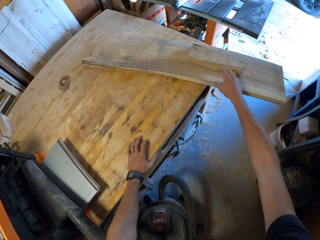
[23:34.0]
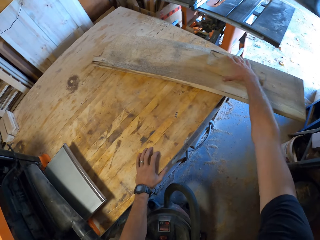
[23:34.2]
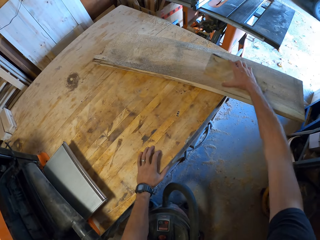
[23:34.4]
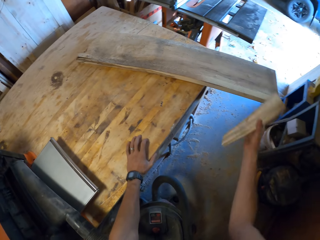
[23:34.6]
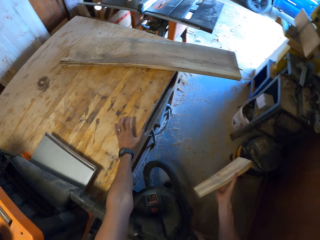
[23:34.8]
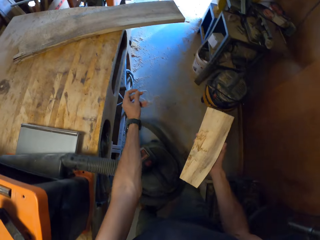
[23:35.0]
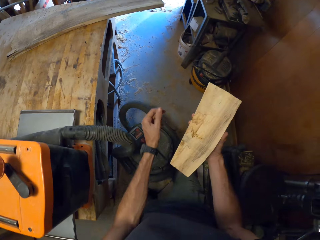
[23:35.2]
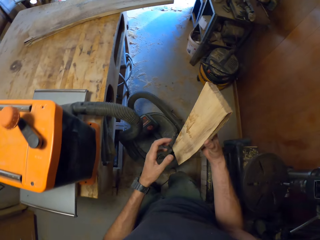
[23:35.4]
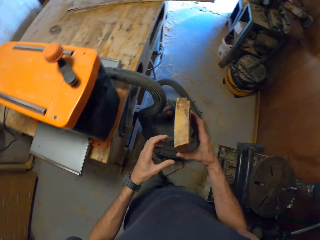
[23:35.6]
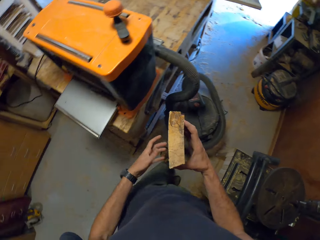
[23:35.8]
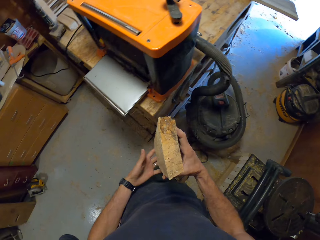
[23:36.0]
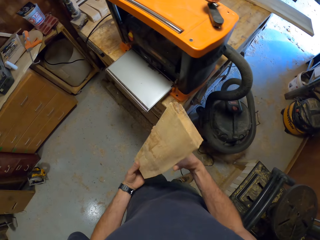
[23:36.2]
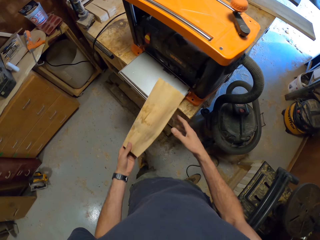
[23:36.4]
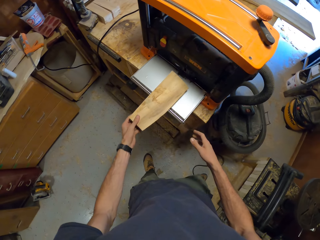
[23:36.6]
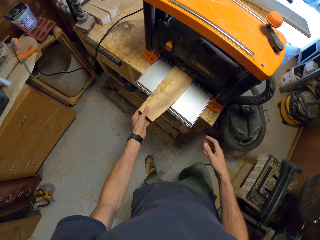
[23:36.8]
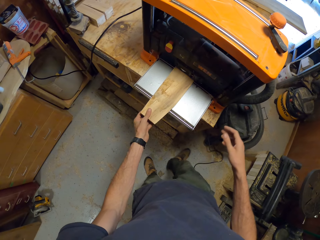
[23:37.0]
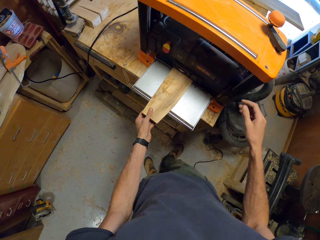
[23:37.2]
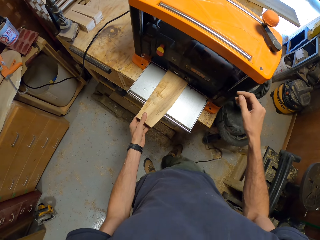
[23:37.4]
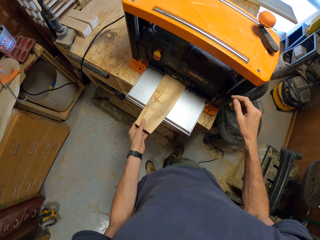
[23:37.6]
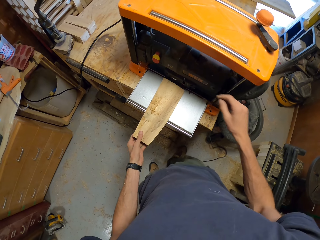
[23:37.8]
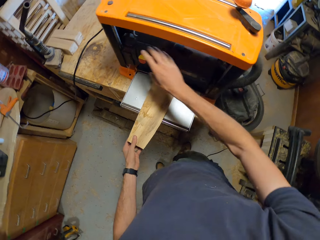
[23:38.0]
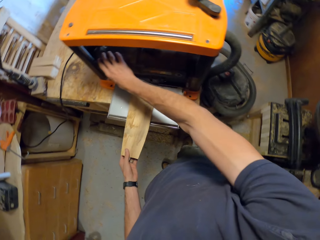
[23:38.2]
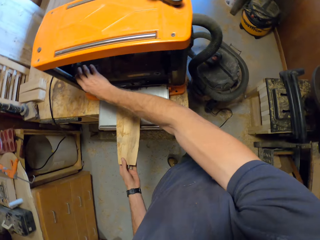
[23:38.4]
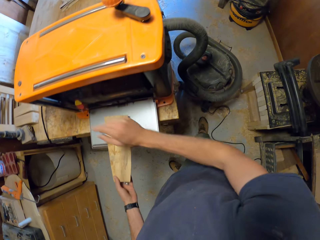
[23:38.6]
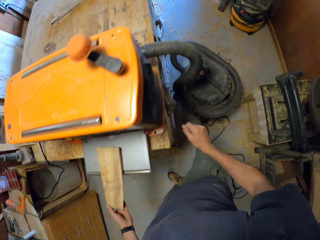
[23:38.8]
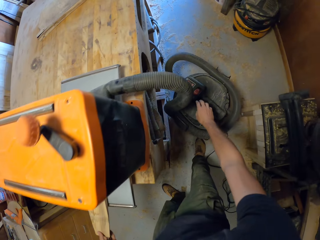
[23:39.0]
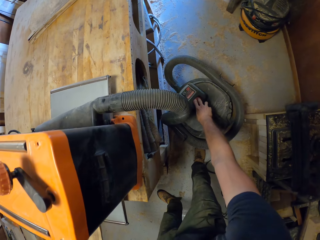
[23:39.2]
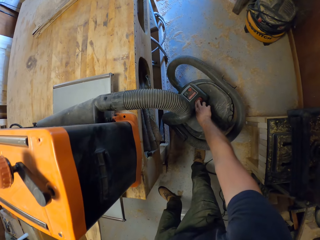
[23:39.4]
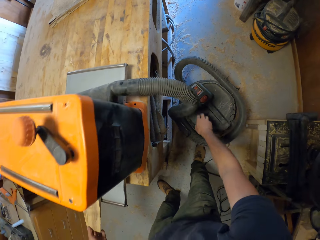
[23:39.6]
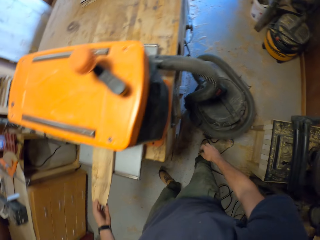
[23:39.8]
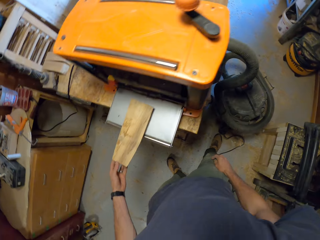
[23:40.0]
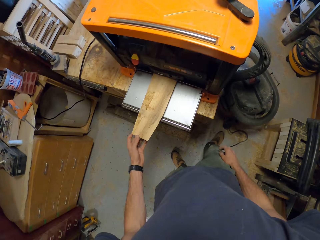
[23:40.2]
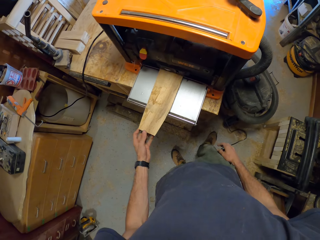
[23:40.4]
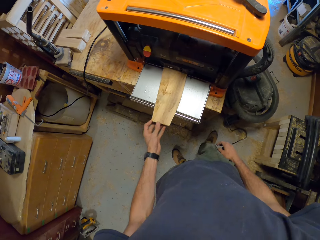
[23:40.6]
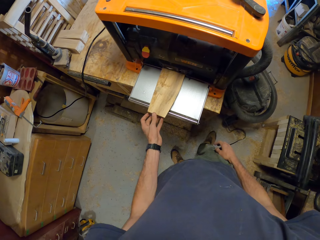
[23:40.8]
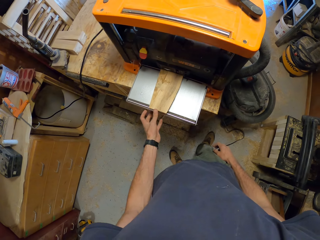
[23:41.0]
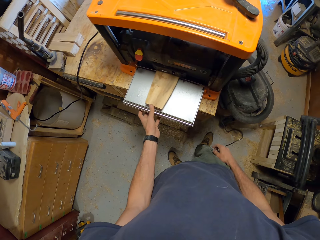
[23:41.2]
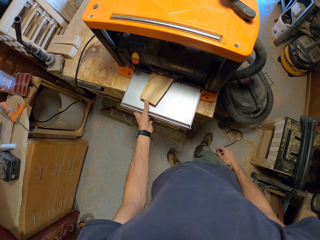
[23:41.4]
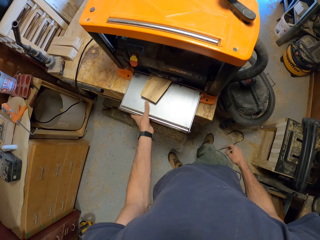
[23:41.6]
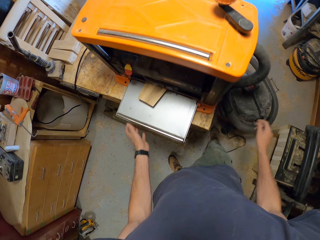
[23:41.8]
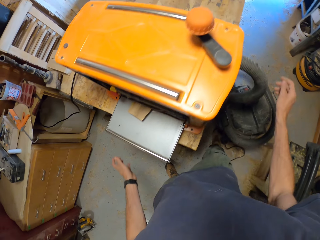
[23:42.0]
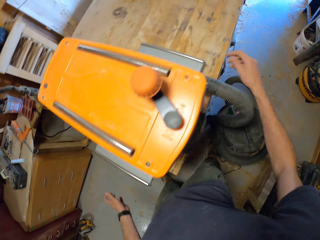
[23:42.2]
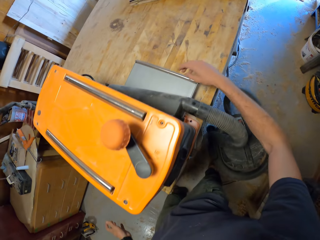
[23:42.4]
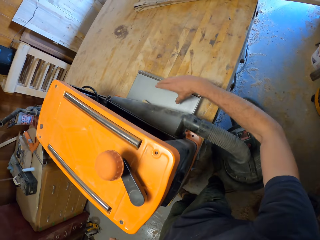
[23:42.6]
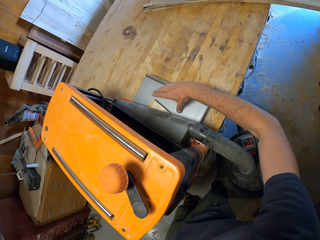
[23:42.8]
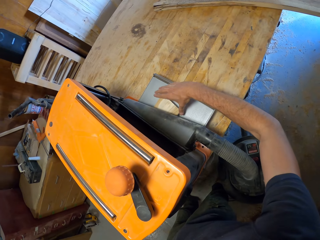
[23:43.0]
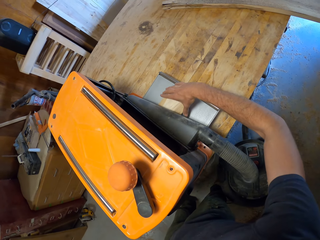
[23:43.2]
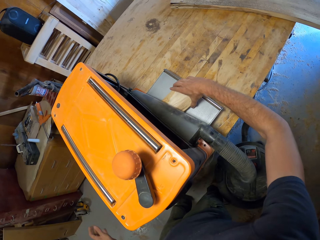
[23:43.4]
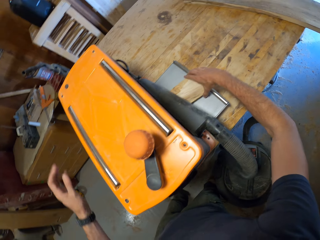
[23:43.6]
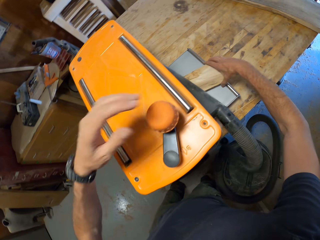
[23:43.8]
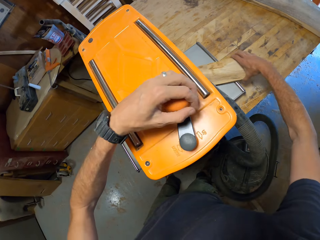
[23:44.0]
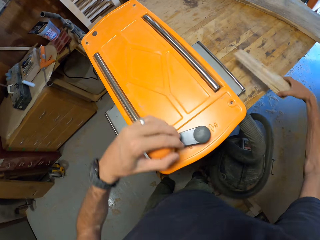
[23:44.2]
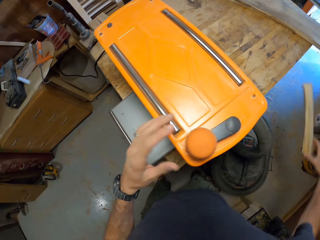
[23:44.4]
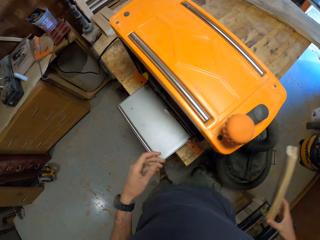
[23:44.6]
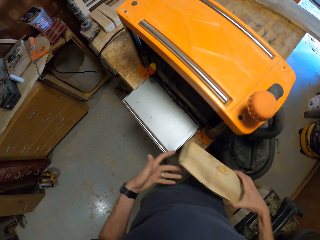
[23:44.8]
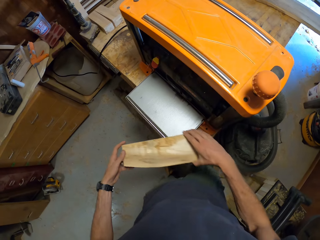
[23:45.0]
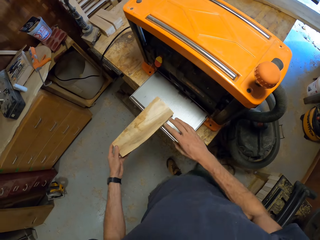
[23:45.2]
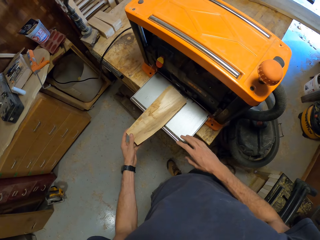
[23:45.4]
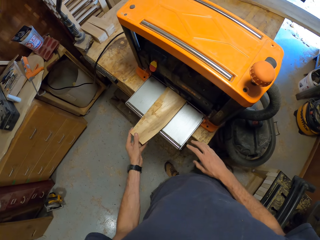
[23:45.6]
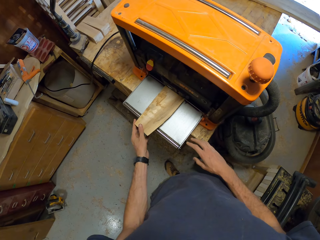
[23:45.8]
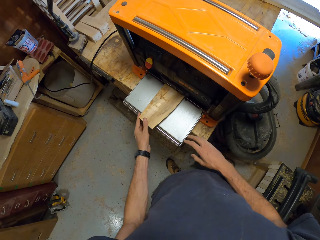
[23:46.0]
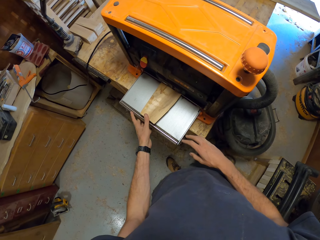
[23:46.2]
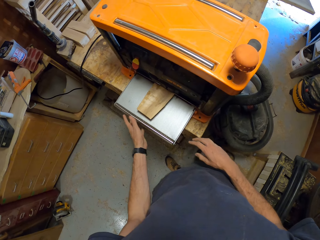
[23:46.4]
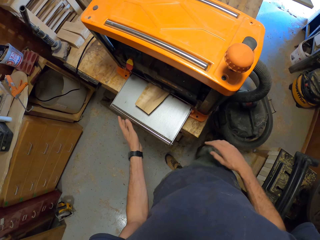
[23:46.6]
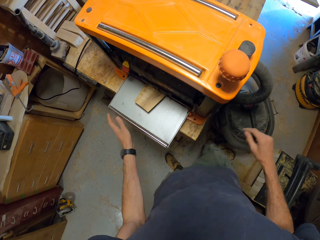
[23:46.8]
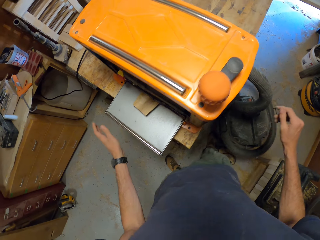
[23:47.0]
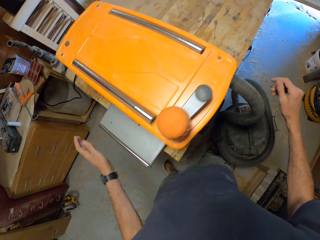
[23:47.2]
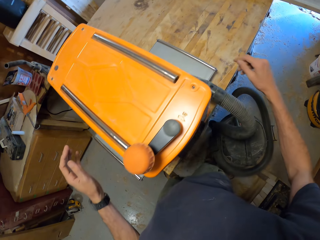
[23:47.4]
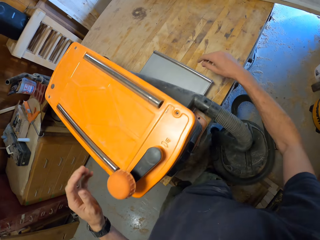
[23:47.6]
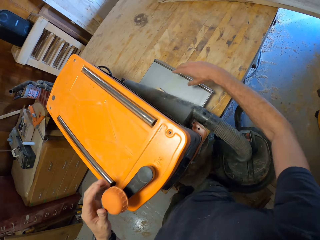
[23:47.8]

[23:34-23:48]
The camera wearer picks up a piece of wood on a table with his right hand. He looks at the wood. He moves the piece of wood from his right hand to his left hand. He puts the piece of wood into a smoothing machine or thickness planer. He touches a part of the smoothing machine with his right hand. He operates the thickness planer. He moves the piece of wood with his left hand. He touches a switch on the dust extractor with his right hand. He moves the piece of wood into the smoothing machine with his left hand. He picks up the piece of wood at the other side of the smoothing machine. He moves the piece of wood from his right hand to his left hand. He moves the piece of wood into the smoothing machine with his left hand.

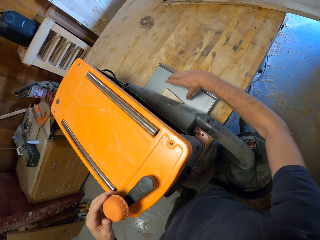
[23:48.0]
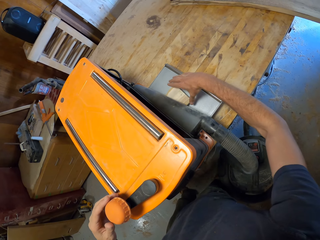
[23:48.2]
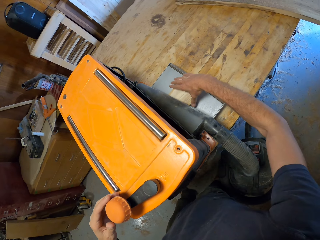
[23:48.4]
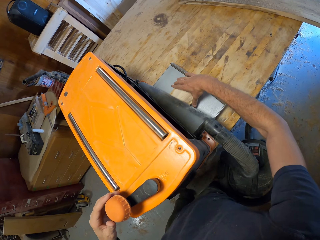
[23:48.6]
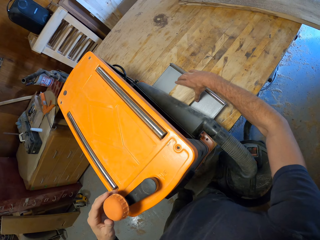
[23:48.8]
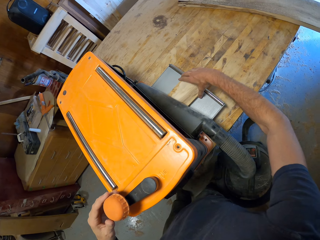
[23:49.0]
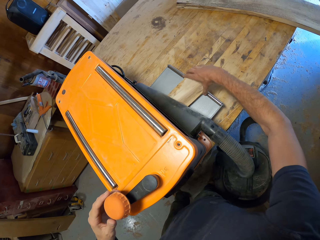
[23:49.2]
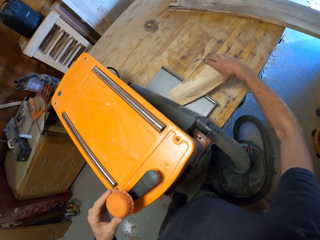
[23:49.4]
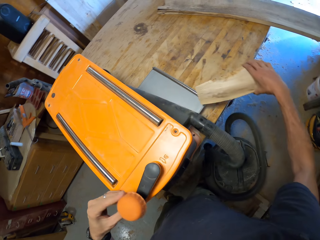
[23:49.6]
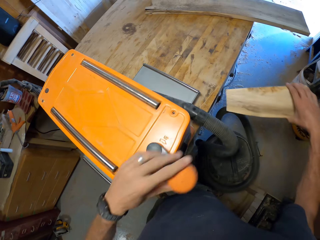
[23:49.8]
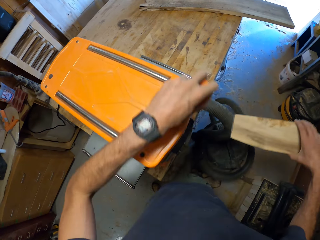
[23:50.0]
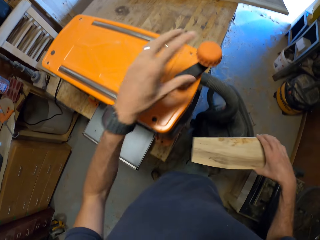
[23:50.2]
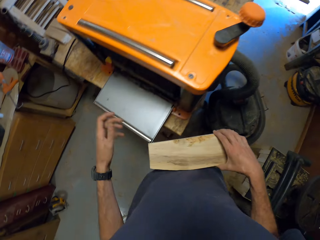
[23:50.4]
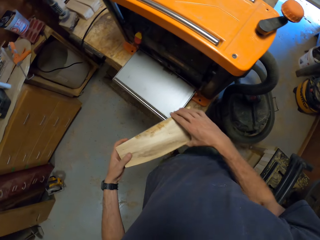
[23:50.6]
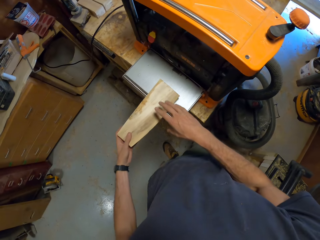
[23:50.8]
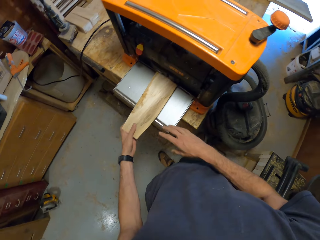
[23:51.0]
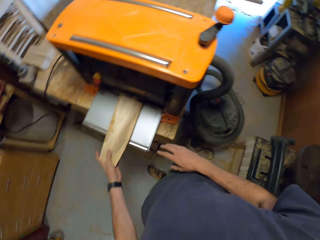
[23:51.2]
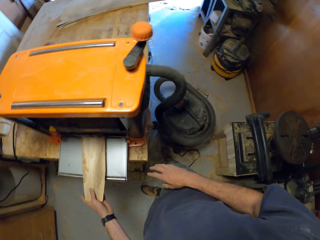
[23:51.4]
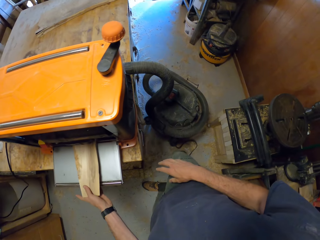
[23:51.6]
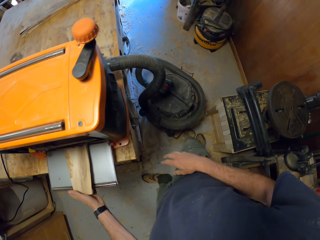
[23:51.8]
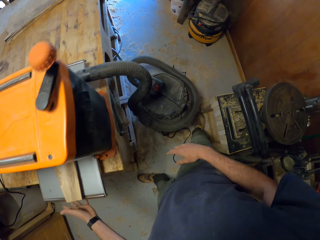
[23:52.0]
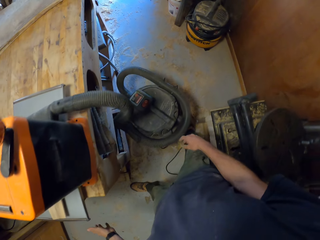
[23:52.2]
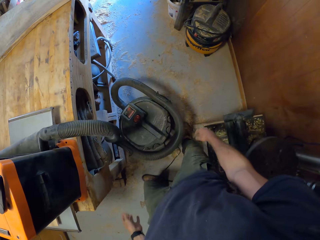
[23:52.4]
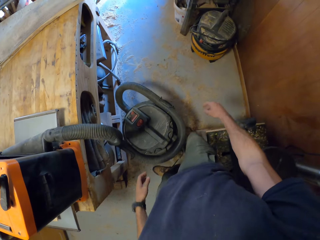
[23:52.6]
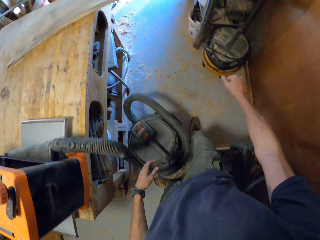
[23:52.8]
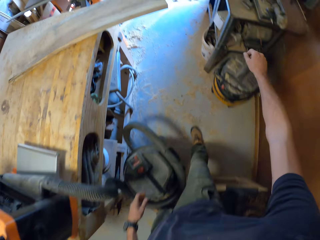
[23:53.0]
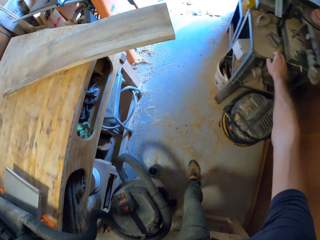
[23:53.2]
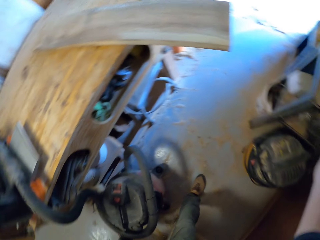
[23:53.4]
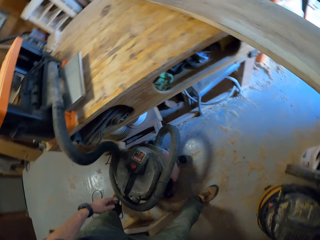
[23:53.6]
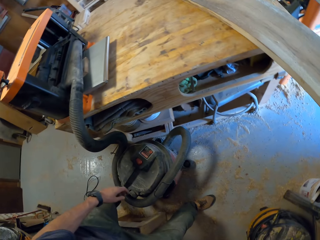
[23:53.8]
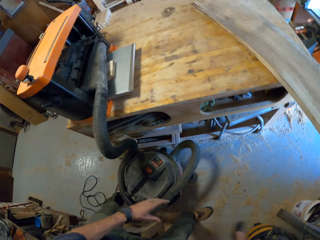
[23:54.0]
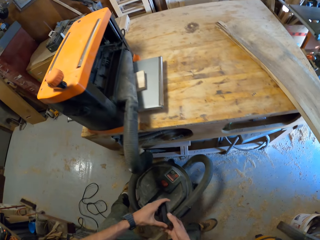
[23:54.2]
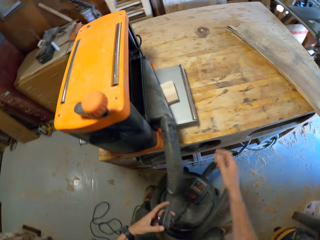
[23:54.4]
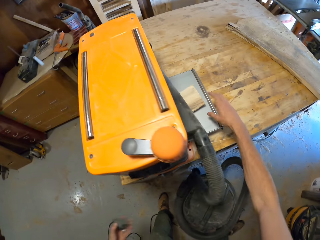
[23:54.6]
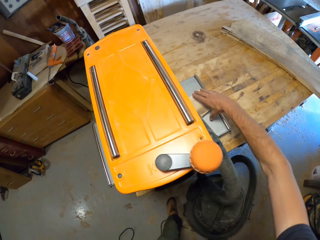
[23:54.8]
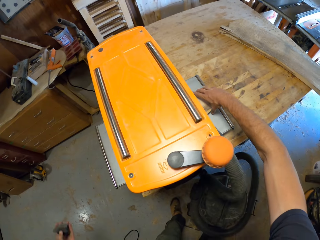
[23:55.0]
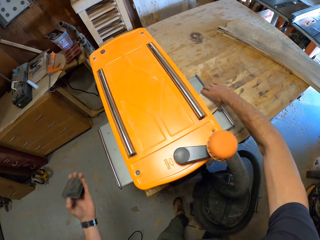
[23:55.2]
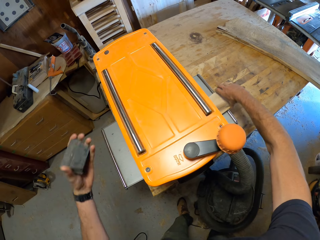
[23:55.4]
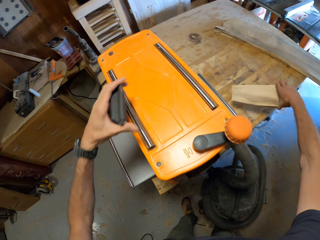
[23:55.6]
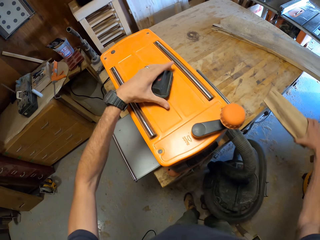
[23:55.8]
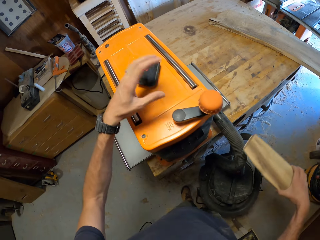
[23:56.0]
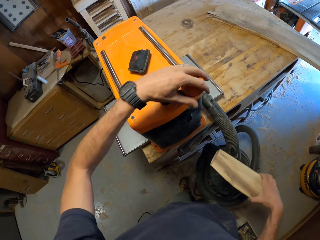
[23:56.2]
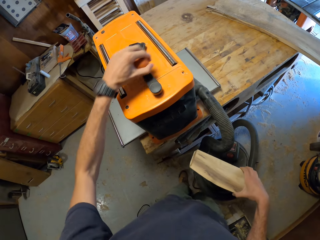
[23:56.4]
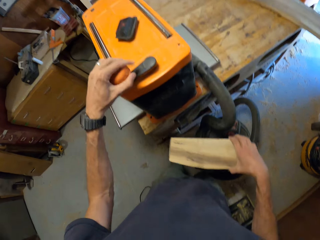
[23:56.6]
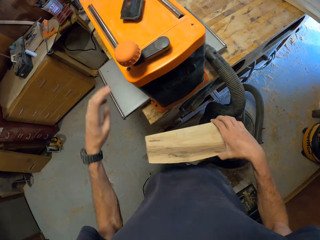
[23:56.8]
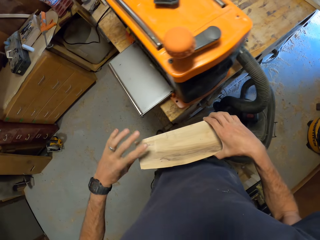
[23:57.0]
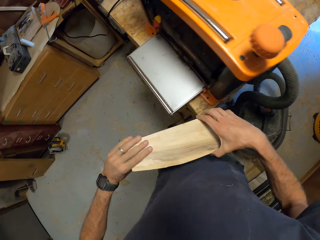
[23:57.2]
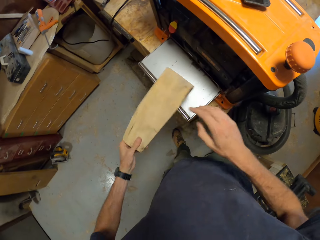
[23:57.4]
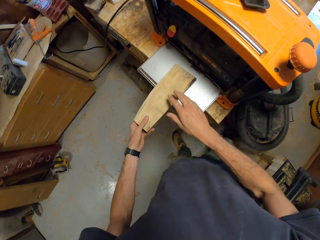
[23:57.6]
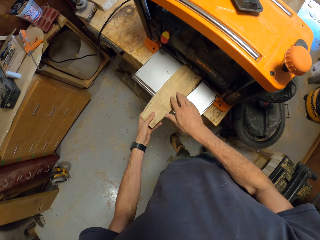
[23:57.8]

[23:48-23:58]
The camera wearer picks up the piece of wood at the other side of the smoothing machine. He moves a turner on the top of the smoothing machine with his left hand. He moves the piece of wood from his right hand to his left hand. He moves the piece of wood into the smoothing machine with his left hand. He moves around. He picks up a tool kit with his right hand. He picks up the piece of wood at the other side of the smoothing machine. He places the tool kit on the smoothing machine with his left hand. He holds the piece of wood with his right hand. He moves the turner on the top of the smoothing machine with his left hand.
